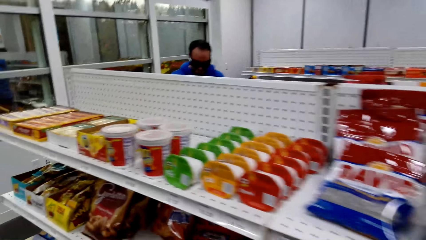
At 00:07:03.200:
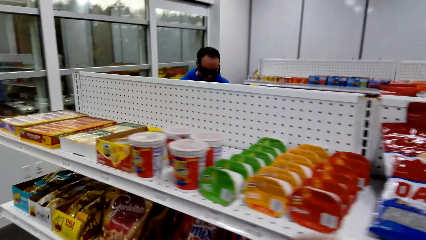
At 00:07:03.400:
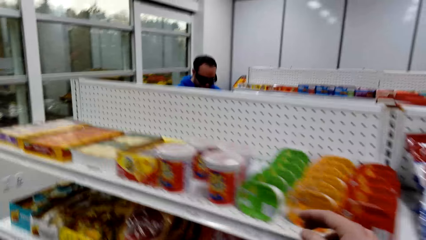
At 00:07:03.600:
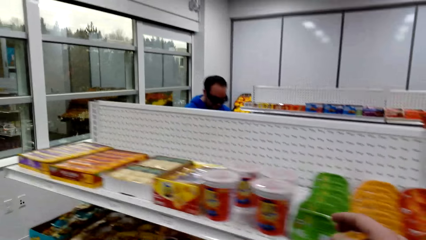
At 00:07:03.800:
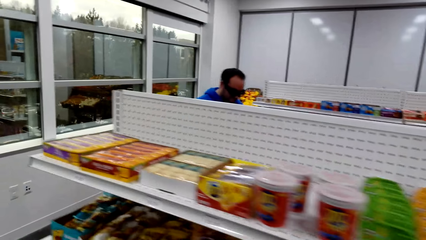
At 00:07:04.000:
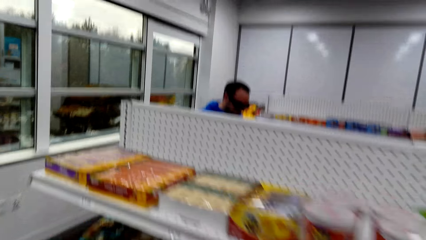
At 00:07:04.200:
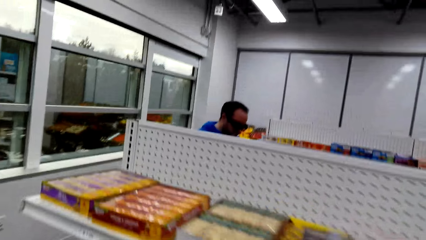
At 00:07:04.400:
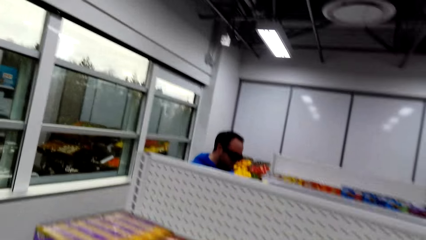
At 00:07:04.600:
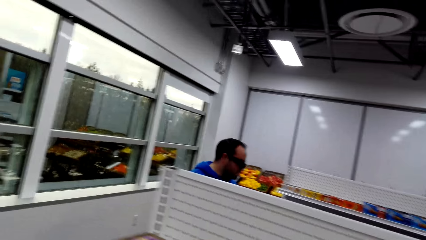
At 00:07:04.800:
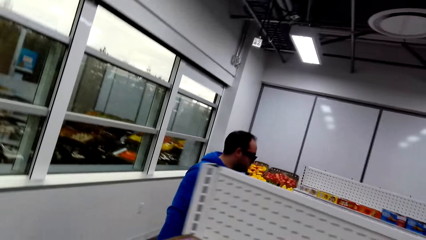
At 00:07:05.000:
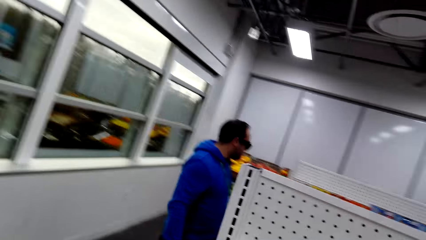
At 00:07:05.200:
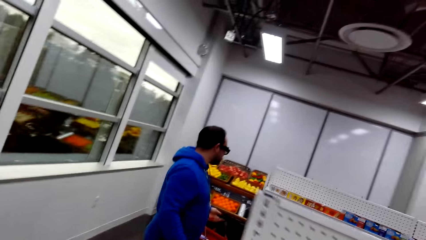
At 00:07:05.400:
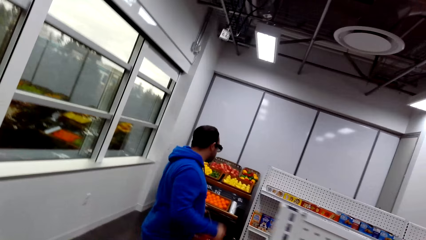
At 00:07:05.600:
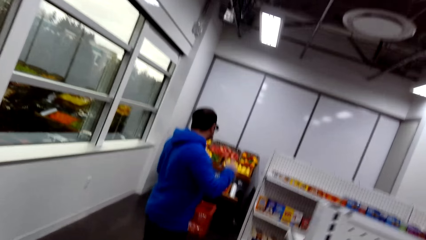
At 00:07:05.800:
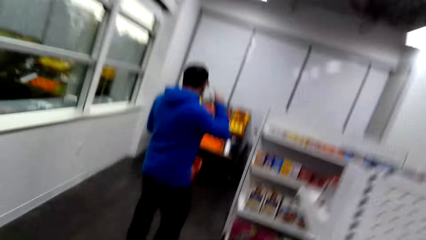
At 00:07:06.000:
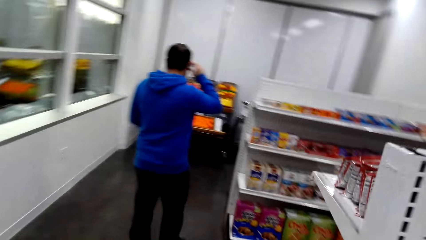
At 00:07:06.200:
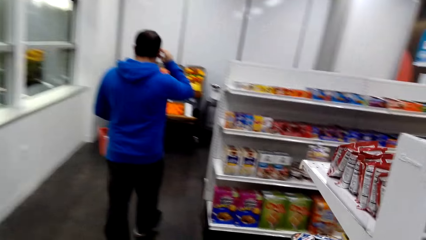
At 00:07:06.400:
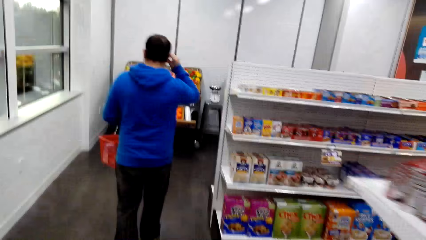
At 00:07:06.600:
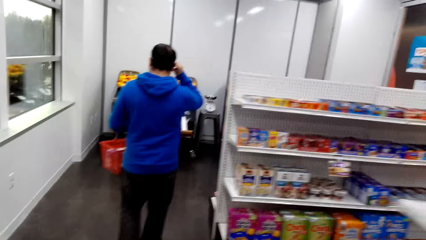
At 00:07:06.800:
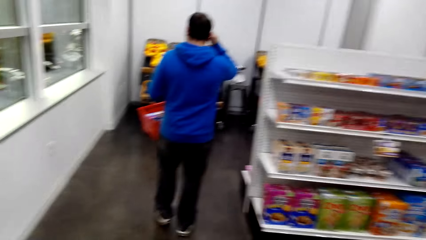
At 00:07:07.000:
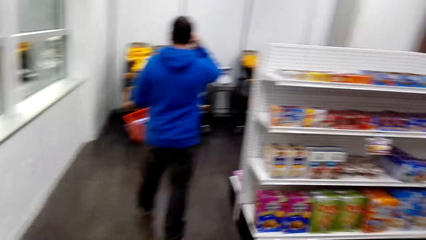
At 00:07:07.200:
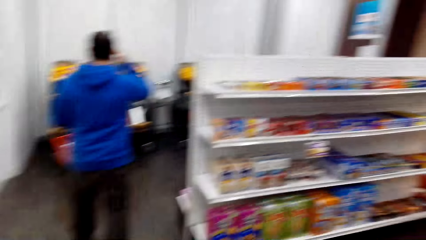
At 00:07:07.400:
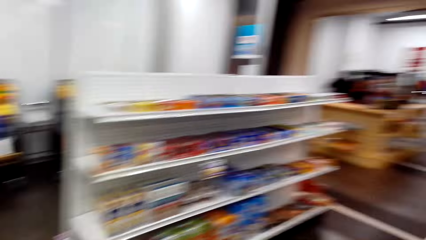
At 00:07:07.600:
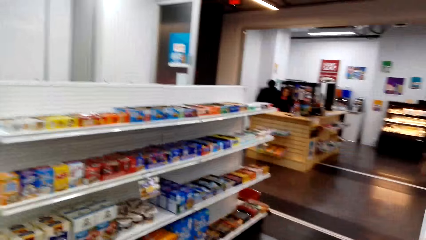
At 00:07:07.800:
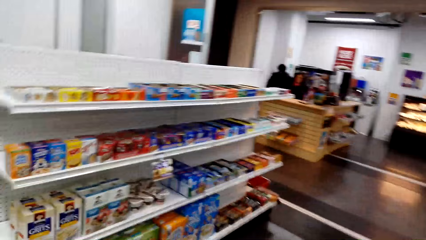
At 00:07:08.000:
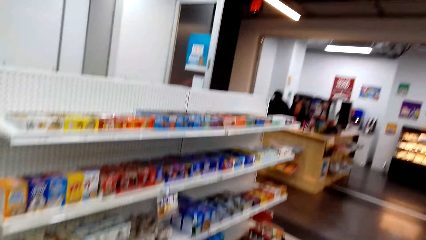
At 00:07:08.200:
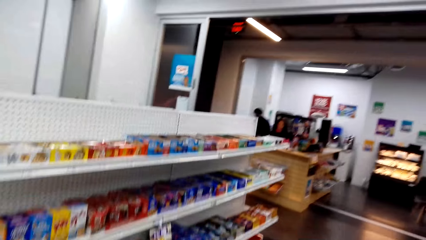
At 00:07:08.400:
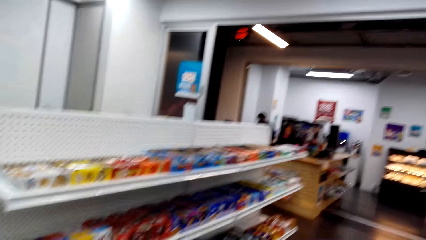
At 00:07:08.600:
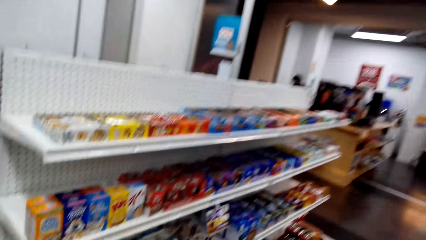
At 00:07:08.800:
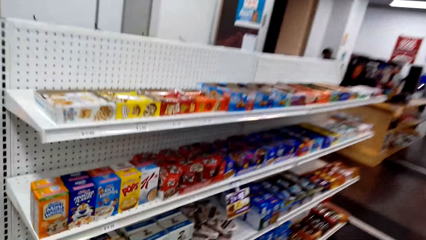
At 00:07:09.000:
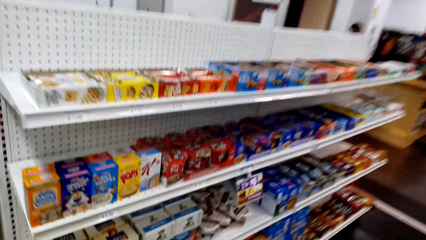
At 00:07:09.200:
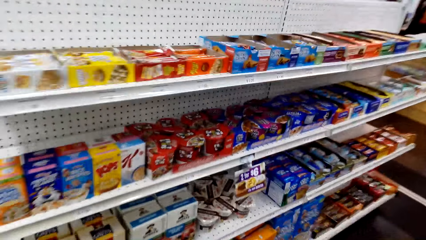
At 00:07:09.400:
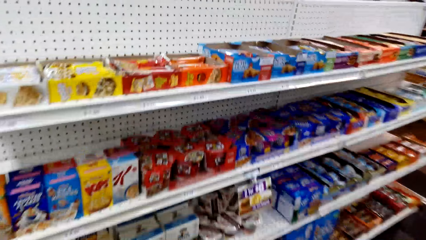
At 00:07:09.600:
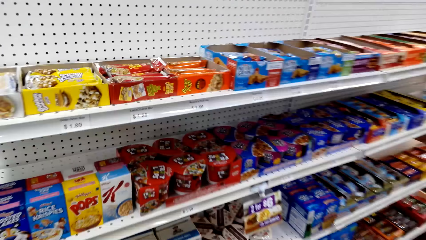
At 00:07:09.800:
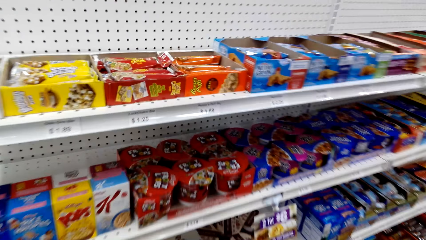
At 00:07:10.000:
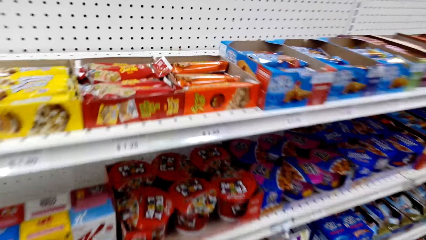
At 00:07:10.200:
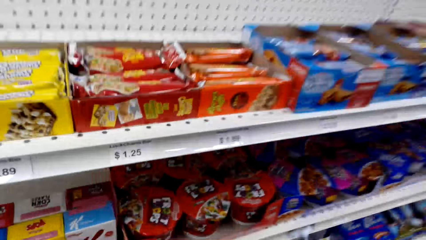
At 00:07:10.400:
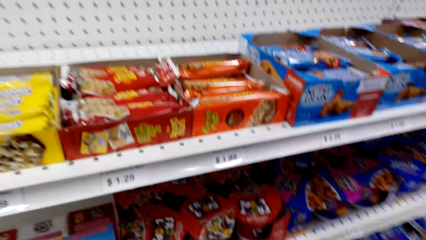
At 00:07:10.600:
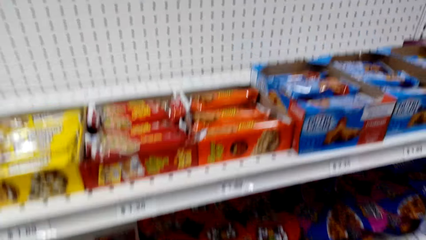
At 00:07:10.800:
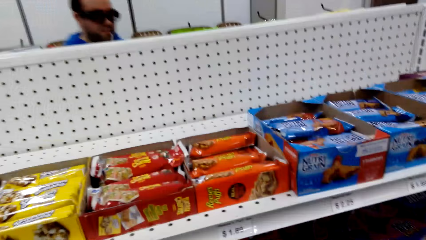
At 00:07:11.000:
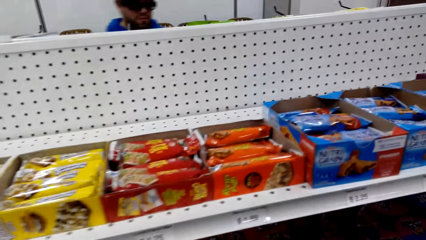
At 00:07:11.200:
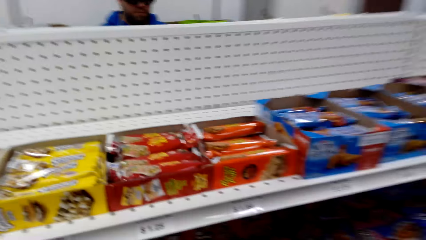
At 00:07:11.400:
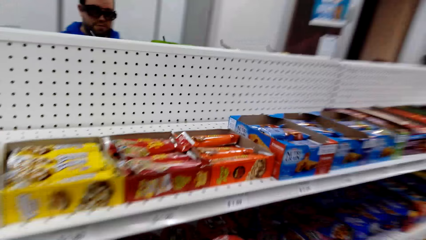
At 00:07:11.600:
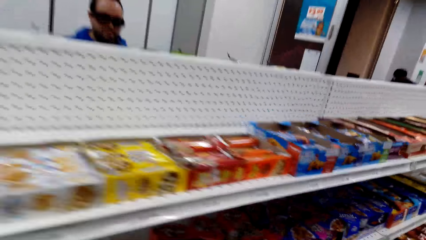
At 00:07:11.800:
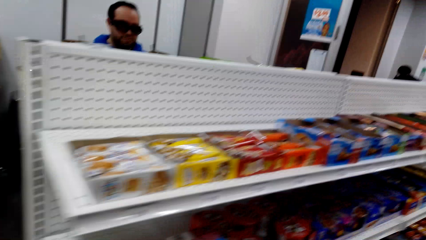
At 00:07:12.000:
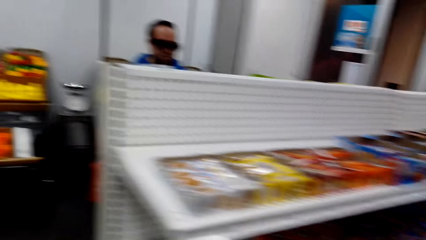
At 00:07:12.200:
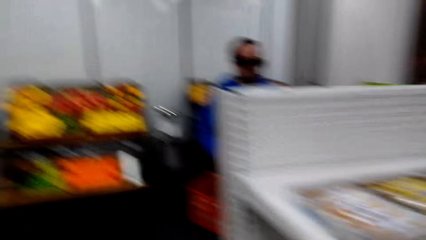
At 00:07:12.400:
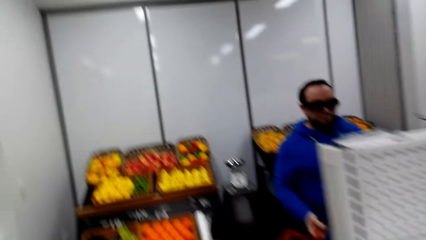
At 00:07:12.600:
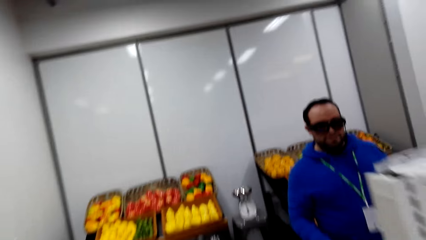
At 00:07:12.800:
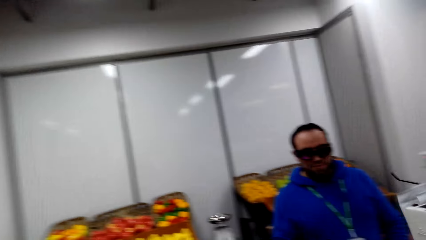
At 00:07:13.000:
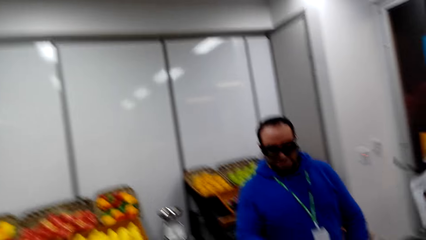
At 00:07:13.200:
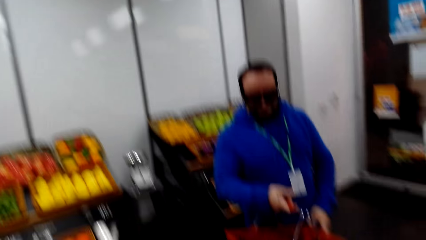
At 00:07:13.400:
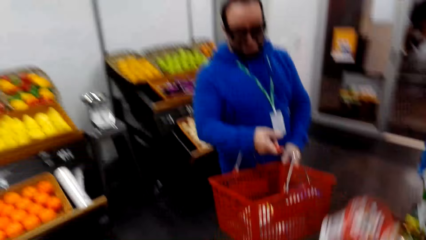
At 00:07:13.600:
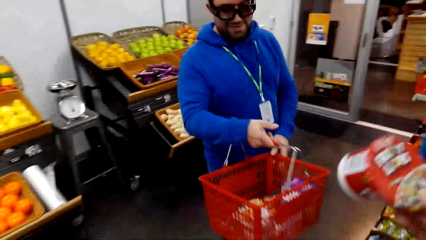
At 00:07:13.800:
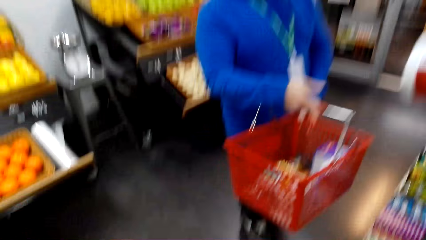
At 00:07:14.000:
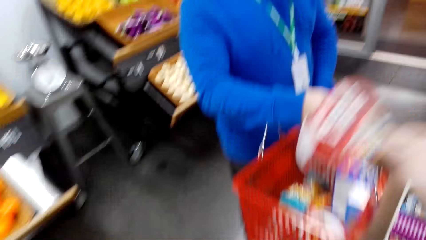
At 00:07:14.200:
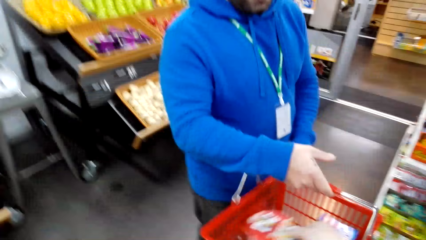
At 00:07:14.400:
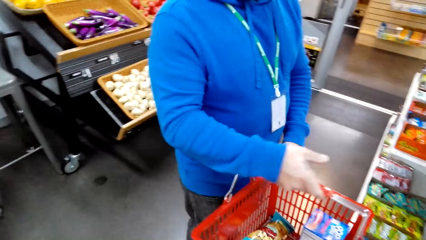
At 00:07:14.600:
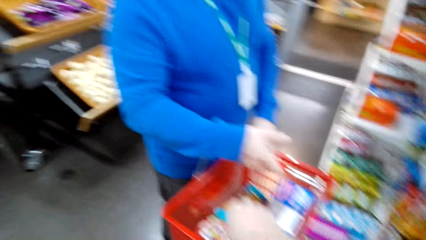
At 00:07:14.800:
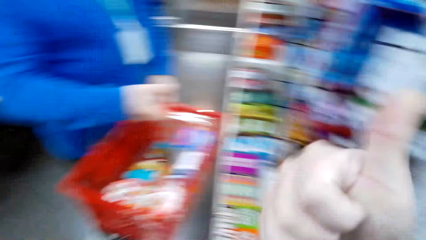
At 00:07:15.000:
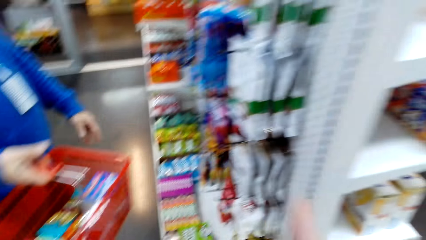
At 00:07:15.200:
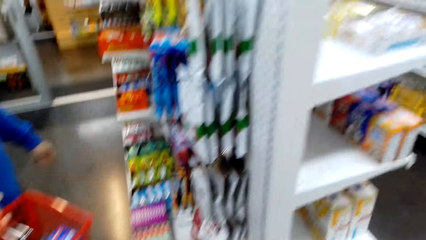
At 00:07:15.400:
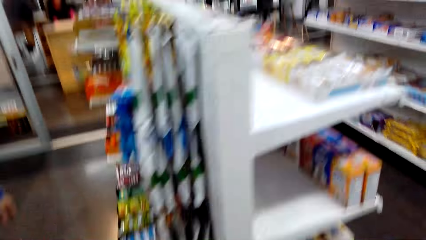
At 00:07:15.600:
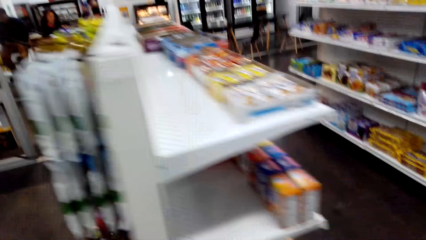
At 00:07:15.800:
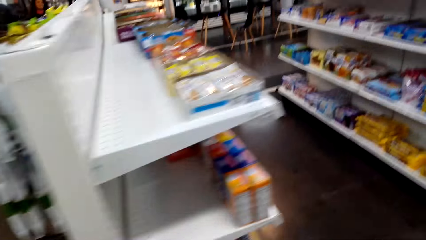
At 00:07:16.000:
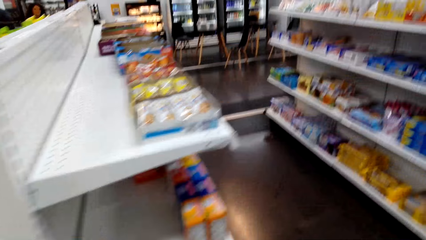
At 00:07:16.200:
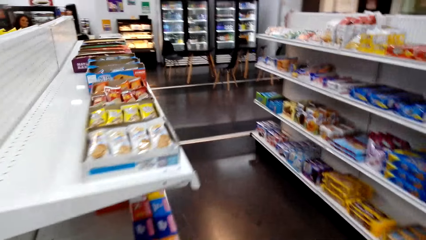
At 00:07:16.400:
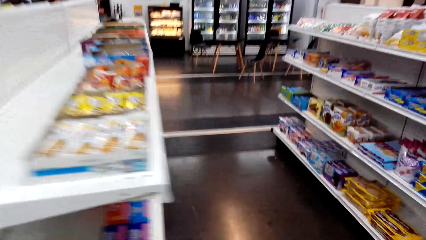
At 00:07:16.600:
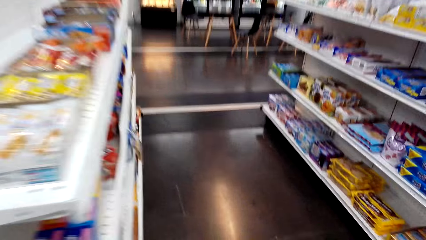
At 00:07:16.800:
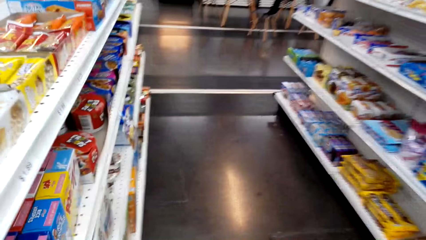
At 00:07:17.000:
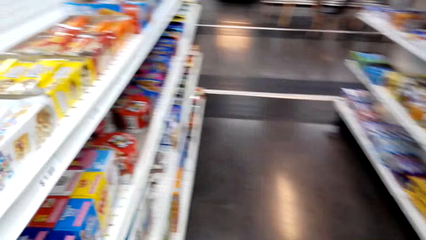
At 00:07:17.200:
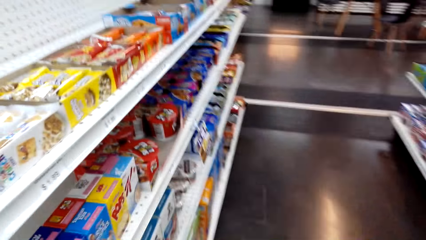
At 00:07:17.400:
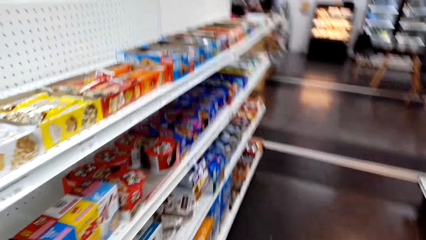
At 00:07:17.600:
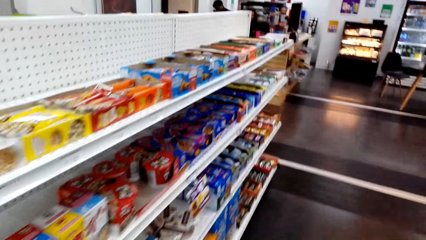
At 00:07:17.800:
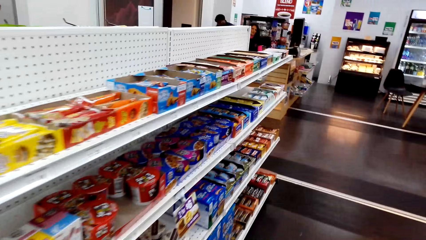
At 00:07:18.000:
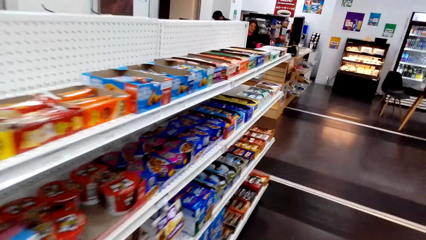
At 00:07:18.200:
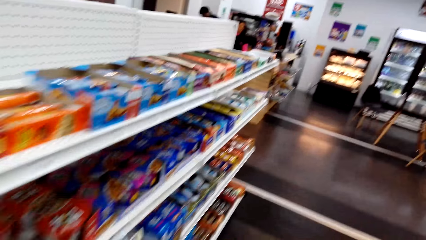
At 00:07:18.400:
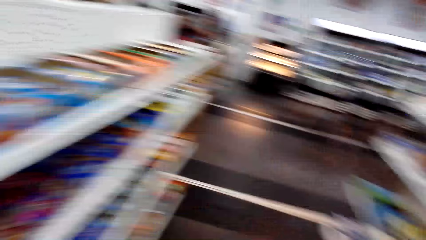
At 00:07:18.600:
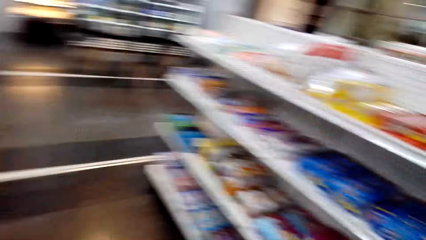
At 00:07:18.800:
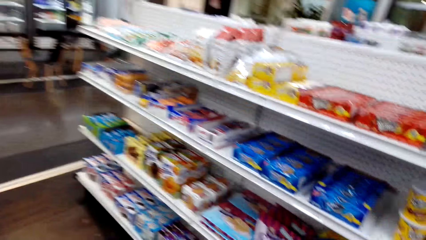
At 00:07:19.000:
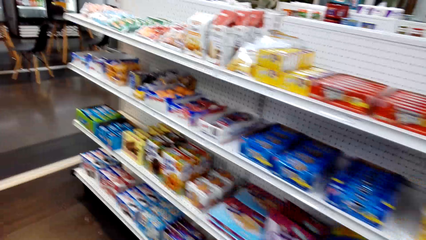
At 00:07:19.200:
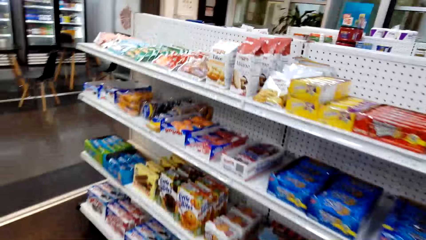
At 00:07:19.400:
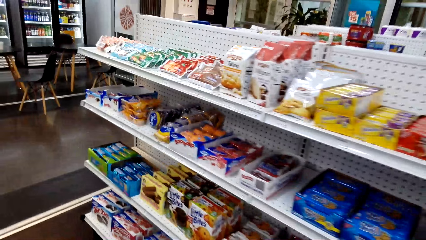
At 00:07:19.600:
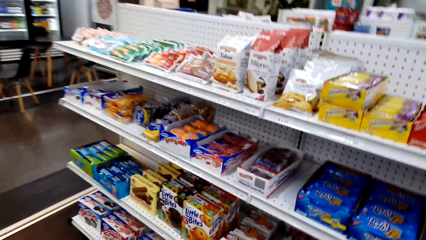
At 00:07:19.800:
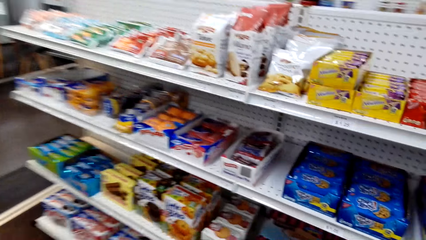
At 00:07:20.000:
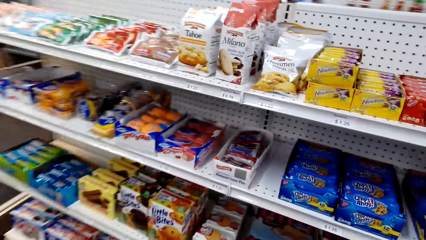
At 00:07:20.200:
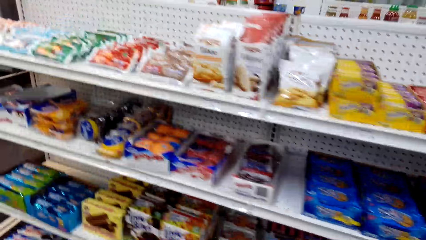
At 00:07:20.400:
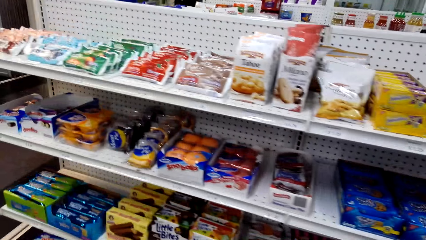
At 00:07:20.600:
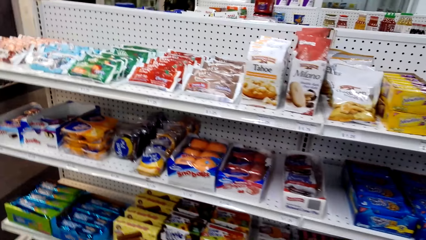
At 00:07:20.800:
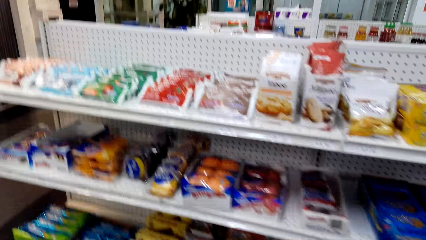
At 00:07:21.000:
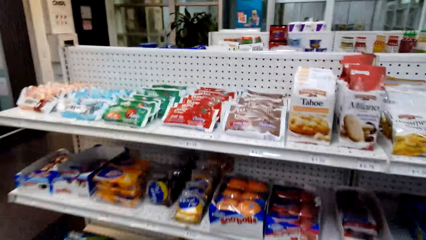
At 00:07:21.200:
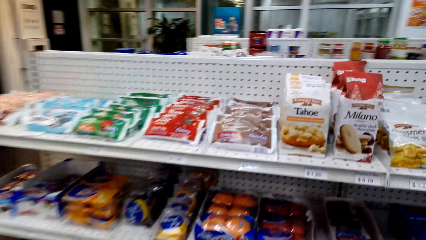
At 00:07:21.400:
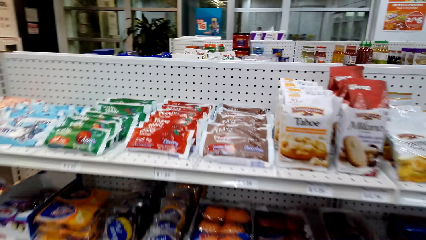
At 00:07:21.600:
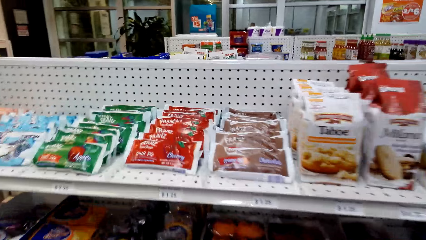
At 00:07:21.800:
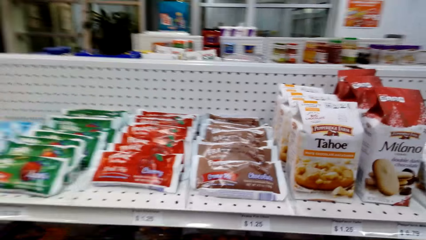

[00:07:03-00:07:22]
A man touches goggles. The camera wearer drops something in the basket. They move around.
